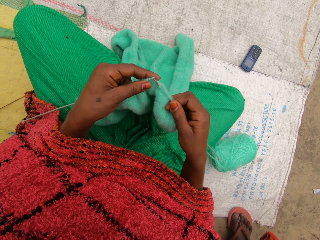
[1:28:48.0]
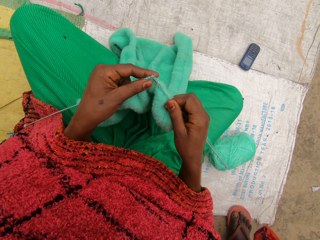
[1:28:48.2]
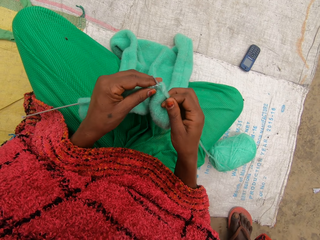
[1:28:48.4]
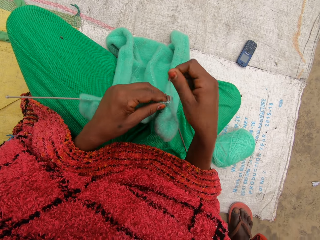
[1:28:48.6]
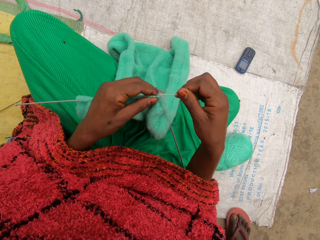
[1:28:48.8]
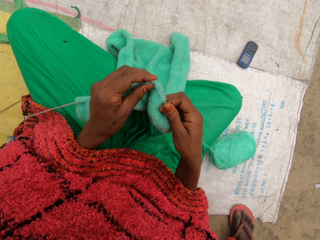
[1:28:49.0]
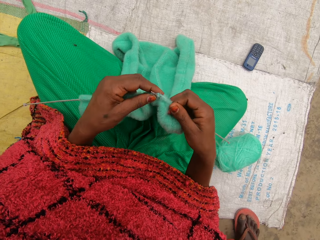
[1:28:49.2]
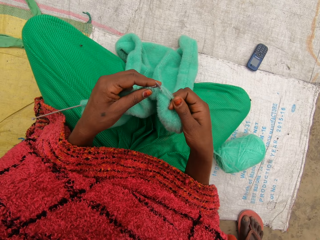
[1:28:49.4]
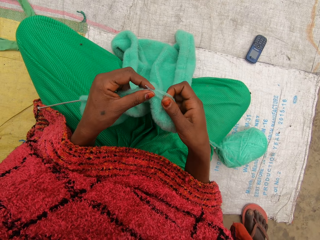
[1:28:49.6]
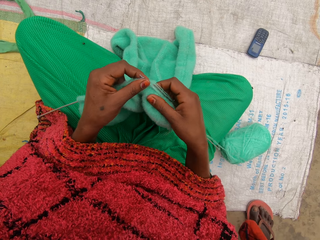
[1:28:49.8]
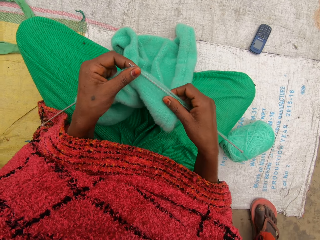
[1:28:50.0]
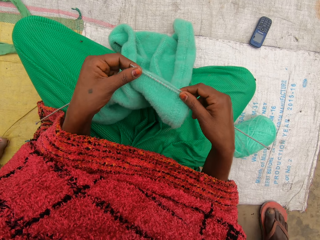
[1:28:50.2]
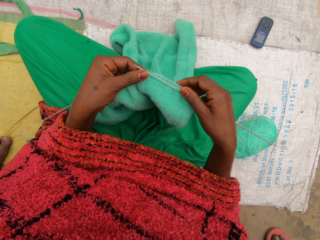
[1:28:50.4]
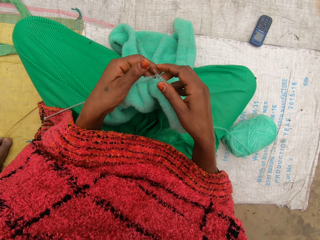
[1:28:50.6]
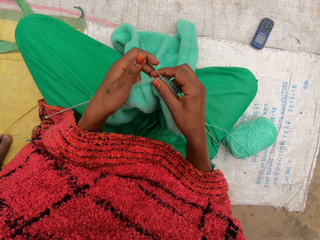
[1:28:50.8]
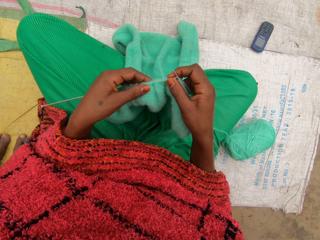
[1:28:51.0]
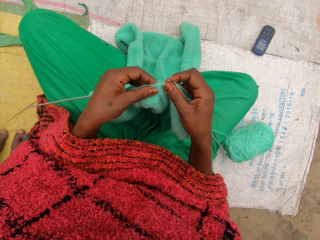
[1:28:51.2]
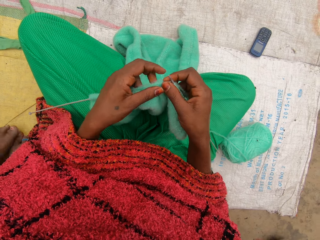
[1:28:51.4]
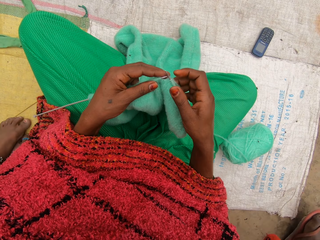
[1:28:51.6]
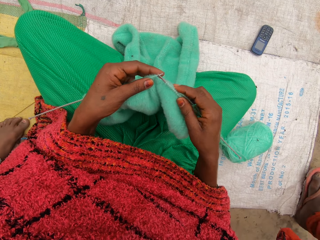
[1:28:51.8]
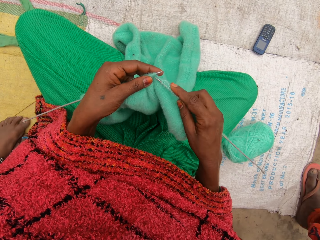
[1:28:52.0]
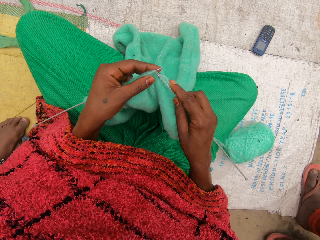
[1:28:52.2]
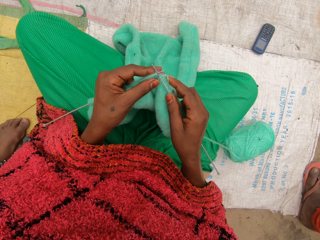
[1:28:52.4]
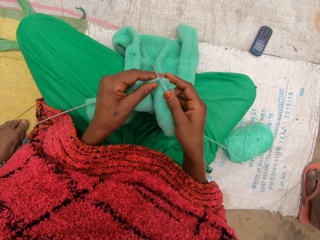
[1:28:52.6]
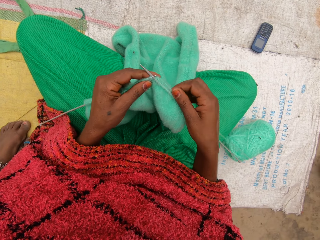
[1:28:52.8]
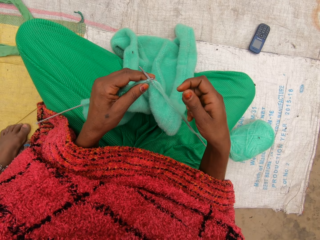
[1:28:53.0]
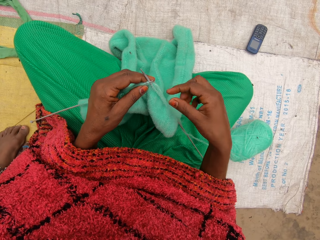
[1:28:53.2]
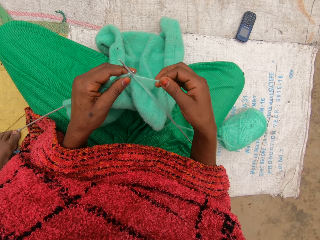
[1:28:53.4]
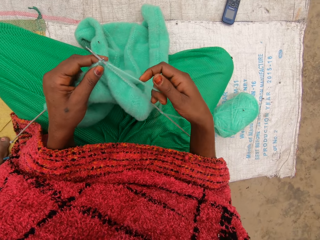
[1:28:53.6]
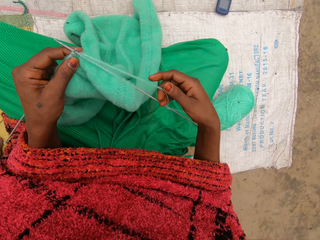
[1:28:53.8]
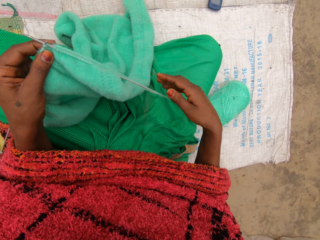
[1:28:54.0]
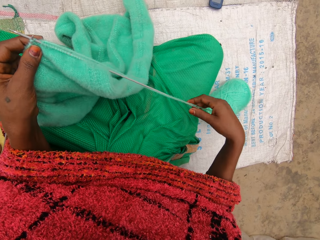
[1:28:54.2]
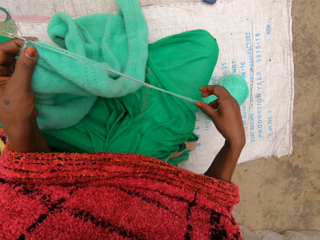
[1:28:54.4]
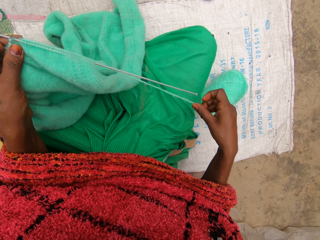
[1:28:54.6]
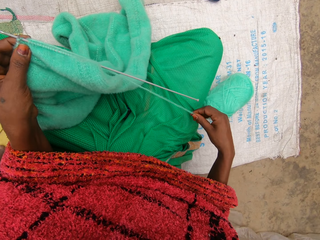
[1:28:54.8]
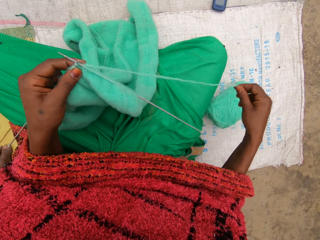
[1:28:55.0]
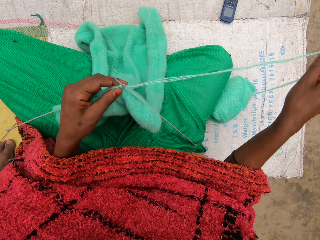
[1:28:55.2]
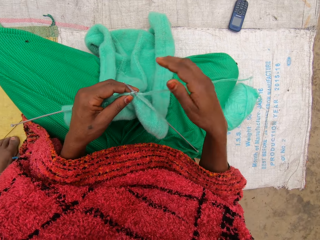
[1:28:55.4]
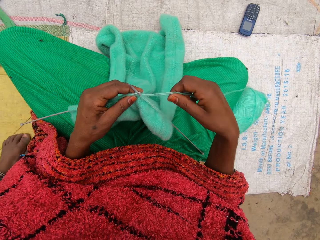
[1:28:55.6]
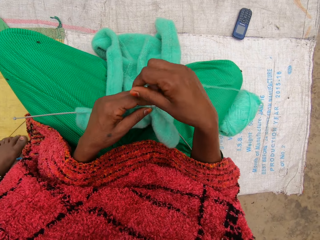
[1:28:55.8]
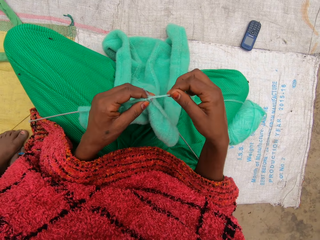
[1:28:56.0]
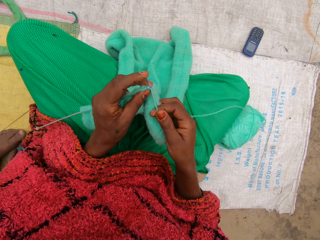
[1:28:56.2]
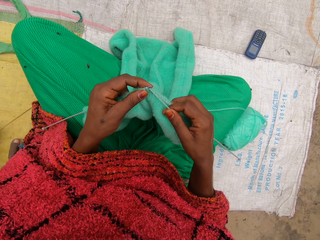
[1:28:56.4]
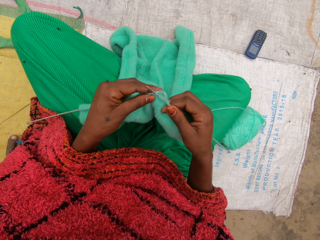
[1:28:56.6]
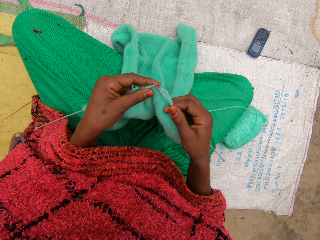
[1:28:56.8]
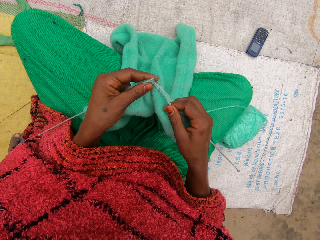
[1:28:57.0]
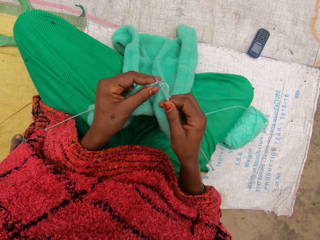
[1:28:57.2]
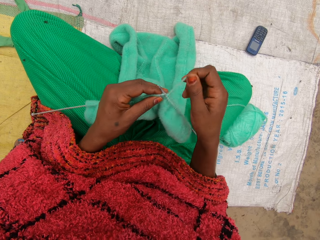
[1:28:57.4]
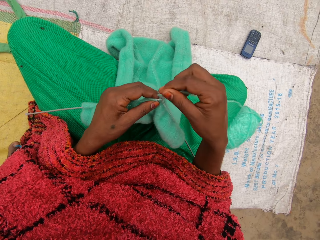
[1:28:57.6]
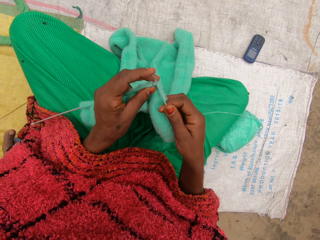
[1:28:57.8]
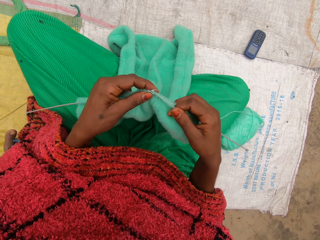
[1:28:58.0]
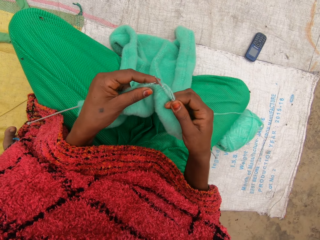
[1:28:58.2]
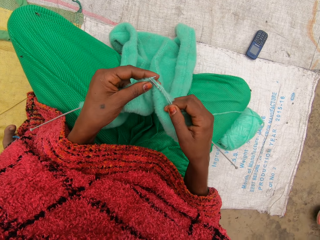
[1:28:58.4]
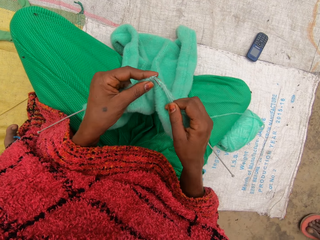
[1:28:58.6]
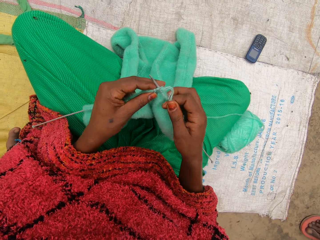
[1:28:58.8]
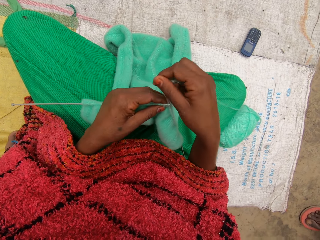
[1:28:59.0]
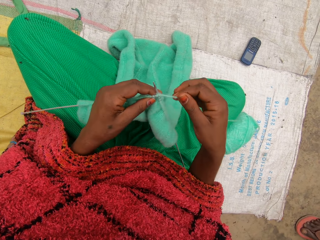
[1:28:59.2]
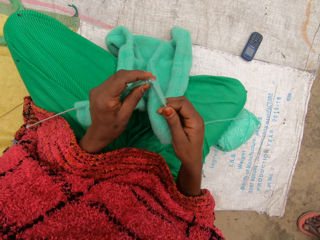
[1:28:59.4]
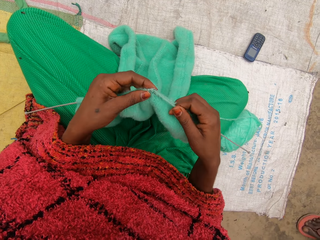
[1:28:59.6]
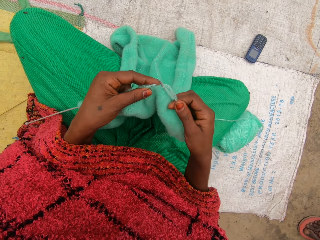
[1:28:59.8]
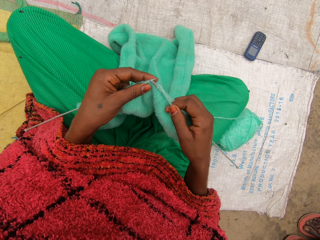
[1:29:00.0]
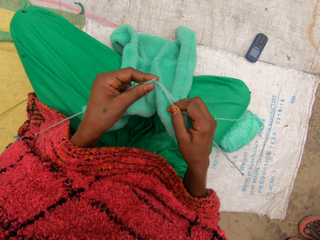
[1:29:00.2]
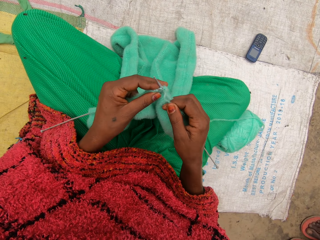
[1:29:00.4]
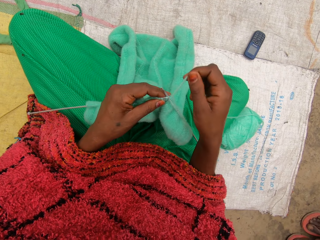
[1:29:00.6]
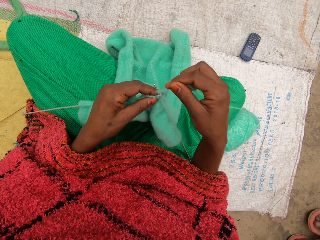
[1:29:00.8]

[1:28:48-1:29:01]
The camera wearer pulls the garment on the knitting needles. She knits the garment. She adjusts the yarn with her right hand. She pulls the yarn thread. She knits the yarn with the knitting needles.

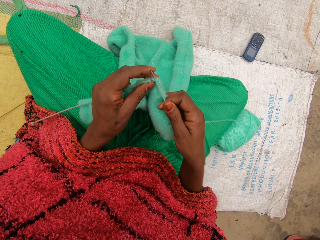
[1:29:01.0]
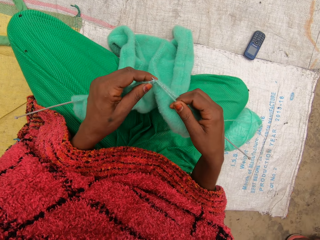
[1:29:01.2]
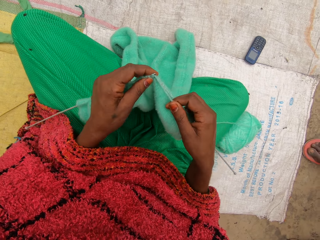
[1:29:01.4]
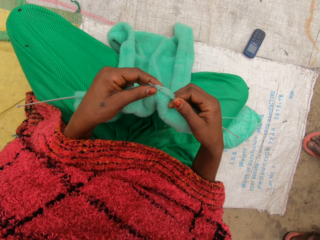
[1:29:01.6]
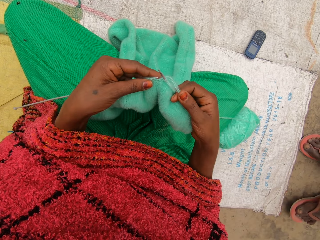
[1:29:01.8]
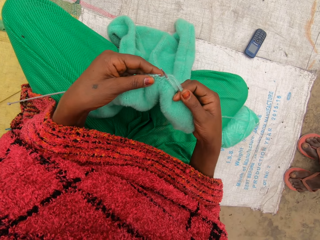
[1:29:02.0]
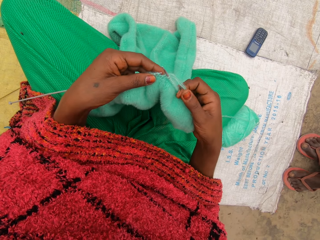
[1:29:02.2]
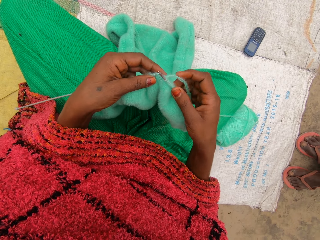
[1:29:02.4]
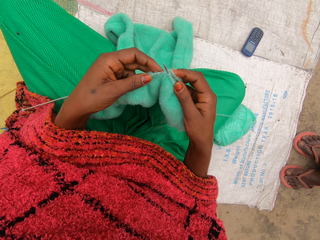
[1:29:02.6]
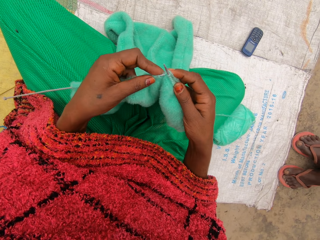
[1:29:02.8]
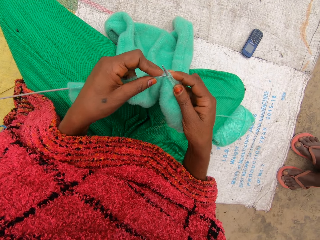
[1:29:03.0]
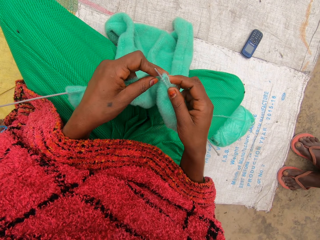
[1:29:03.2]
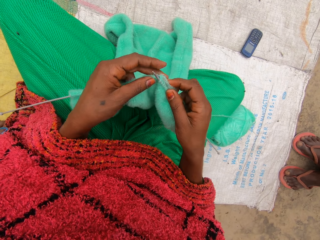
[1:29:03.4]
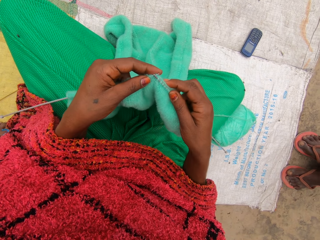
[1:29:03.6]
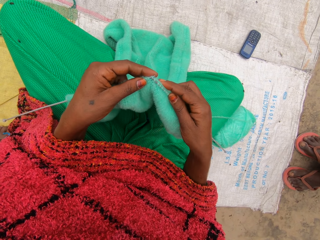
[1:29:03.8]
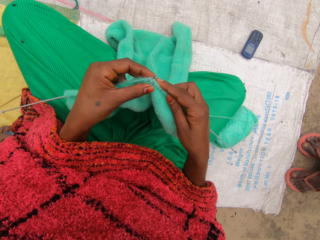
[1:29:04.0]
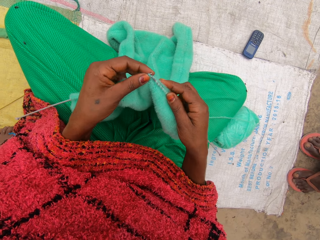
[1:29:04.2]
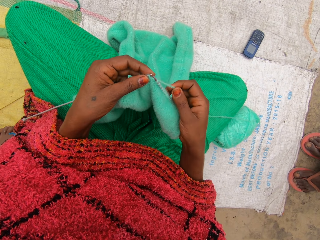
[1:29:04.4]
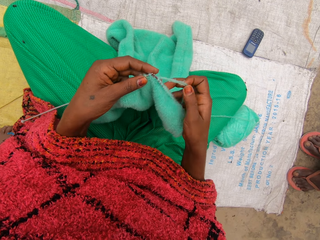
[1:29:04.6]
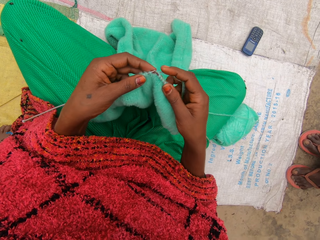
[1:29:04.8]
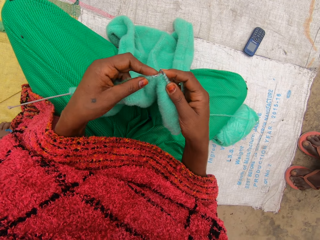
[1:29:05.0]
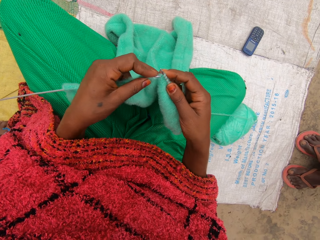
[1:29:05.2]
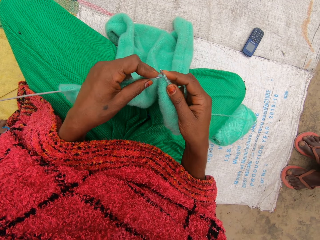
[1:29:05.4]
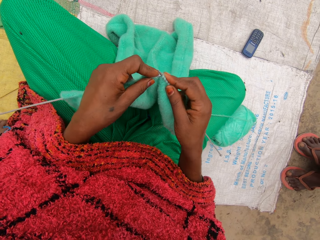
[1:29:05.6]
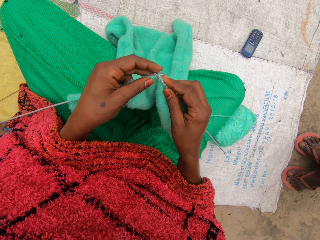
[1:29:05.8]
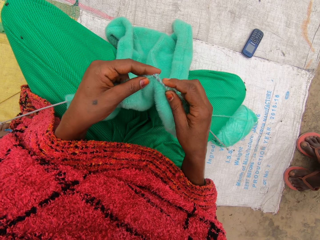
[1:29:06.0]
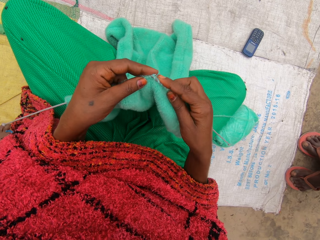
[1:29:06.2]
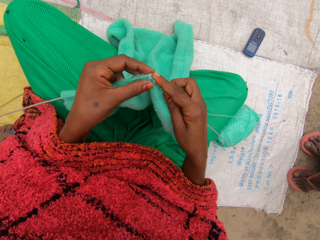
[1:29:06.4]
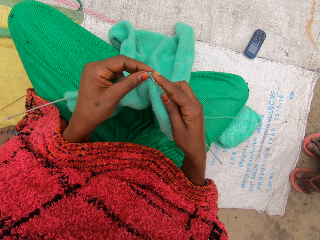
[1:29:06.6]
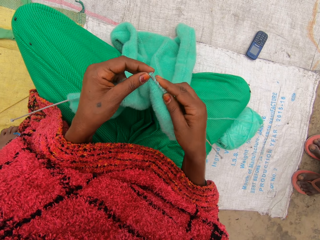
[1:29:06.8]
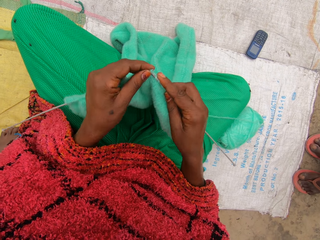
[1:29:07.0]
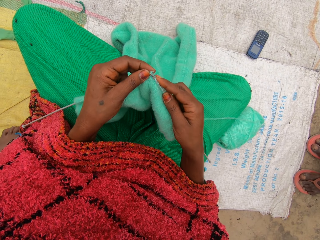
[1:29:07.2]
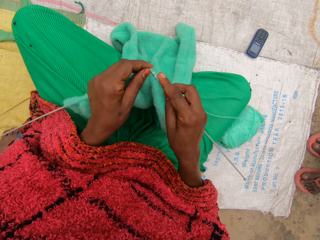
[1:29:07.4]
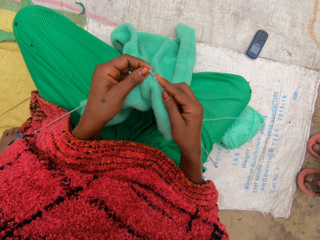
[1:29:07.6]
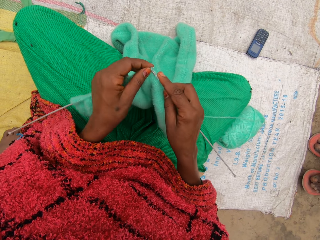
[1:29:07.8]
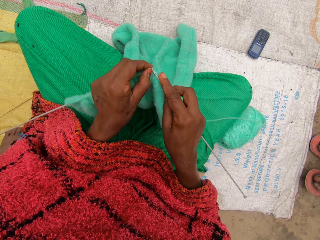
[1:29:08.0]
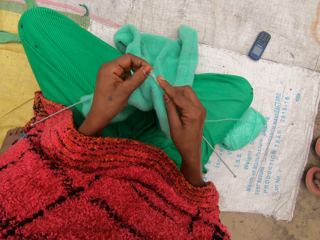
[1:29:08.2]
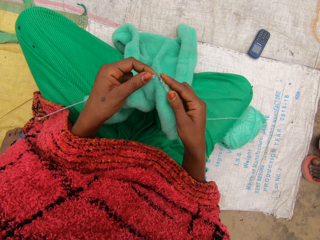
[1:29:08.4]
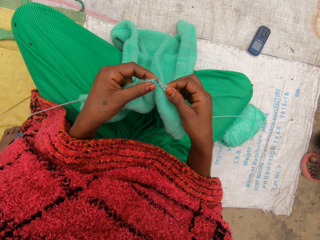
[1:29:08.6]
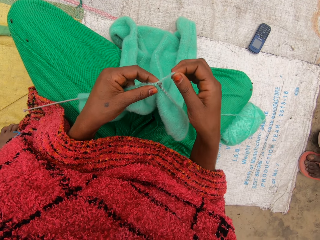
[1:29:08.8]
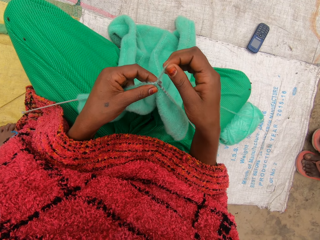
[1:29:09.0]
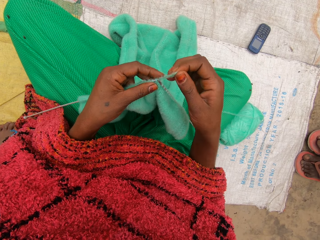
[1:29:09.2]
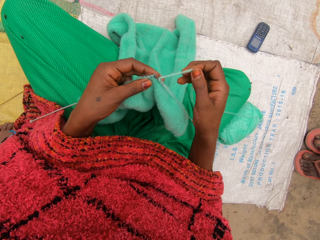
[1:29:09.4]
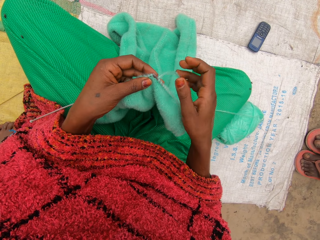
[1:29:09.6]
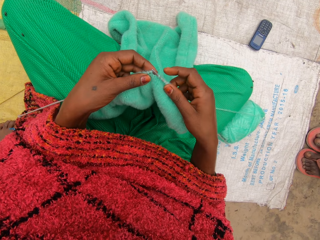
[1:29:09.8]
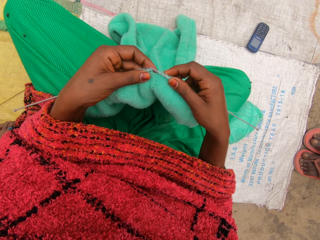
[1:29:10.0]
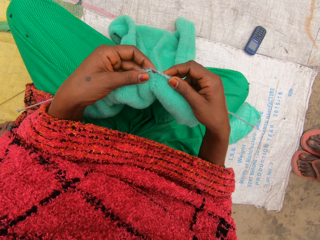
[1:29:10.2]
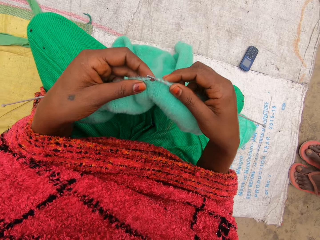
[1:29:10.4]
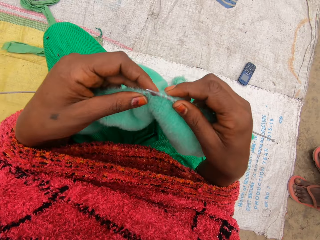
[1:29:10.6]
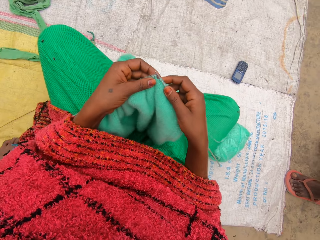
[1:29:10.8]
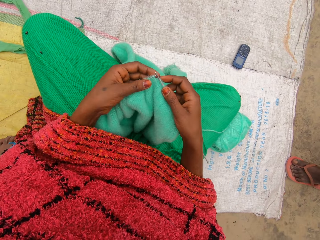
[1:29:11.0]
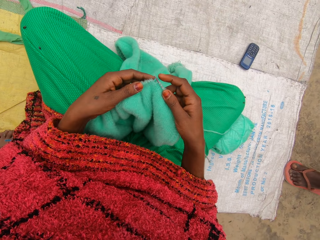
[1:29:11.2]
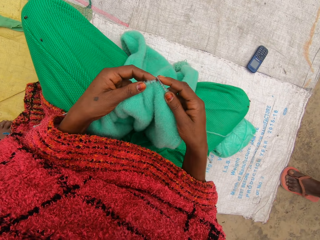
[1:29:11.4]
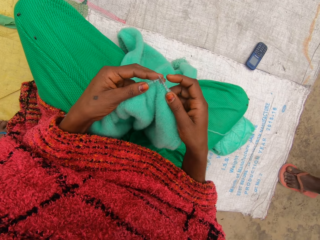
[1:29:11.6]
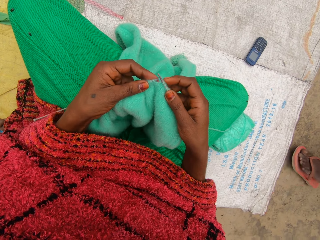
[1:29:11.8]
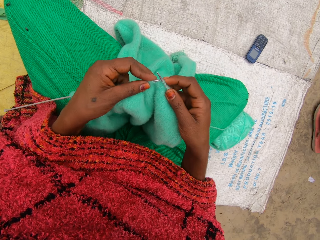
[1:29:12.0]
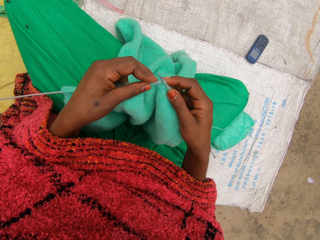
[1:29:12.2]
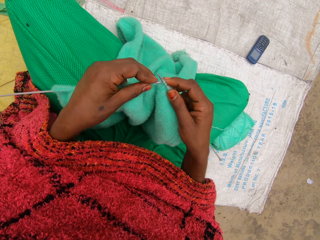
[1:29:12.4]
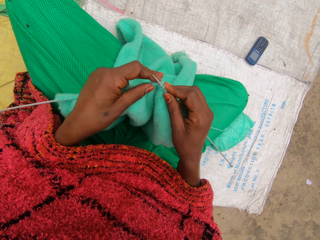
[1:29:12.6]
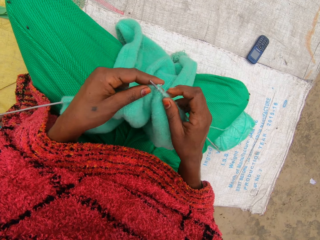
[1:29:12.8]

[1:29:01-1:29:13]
The camera wearer checks the garment. They knit the garment.
